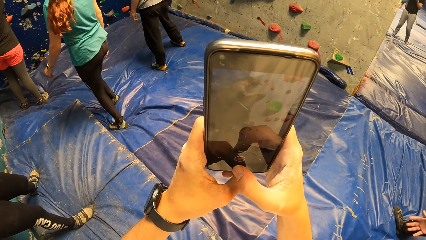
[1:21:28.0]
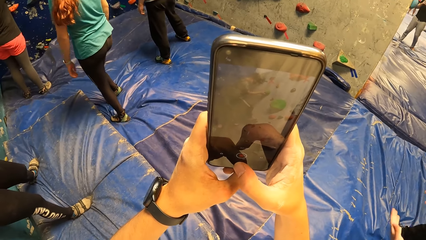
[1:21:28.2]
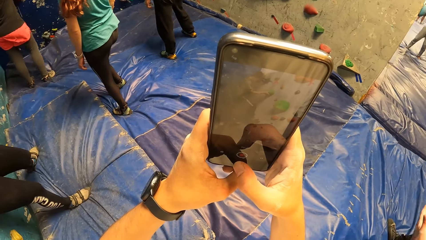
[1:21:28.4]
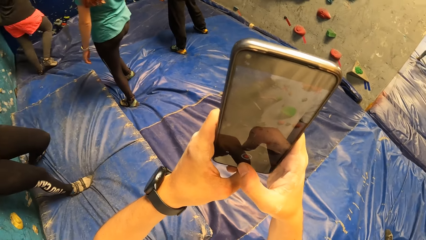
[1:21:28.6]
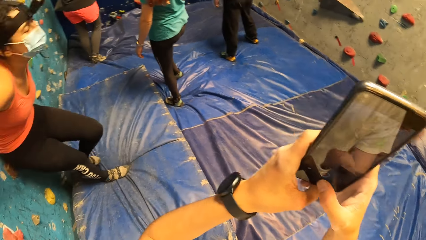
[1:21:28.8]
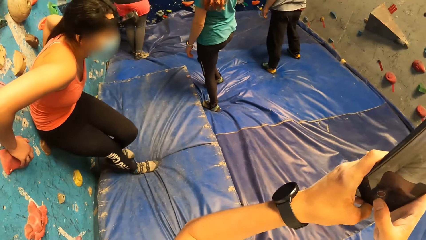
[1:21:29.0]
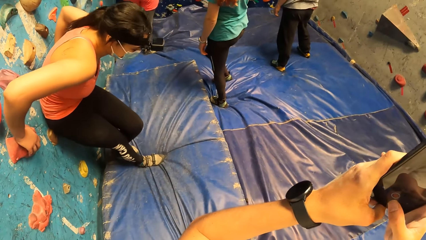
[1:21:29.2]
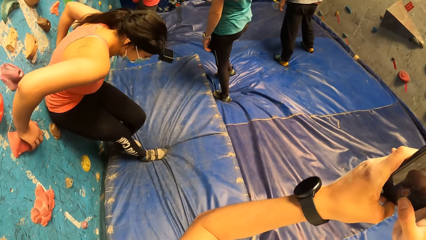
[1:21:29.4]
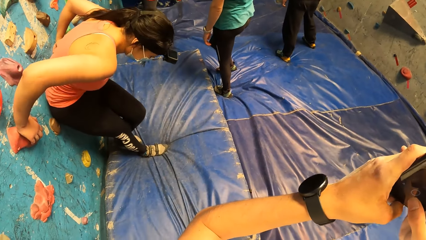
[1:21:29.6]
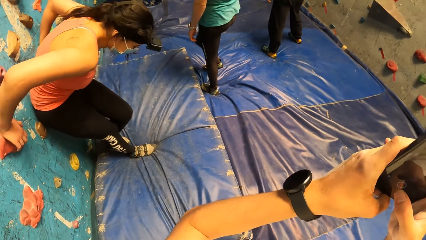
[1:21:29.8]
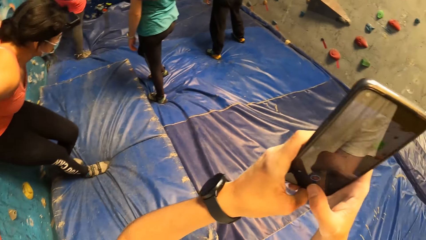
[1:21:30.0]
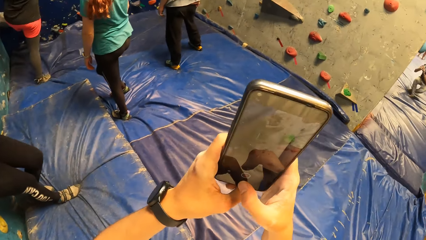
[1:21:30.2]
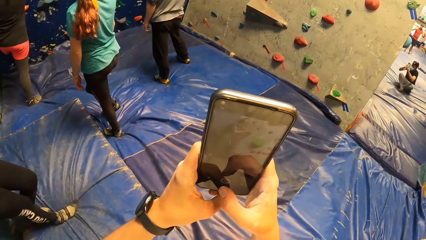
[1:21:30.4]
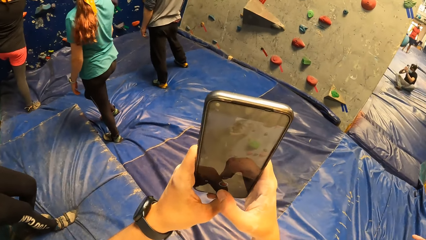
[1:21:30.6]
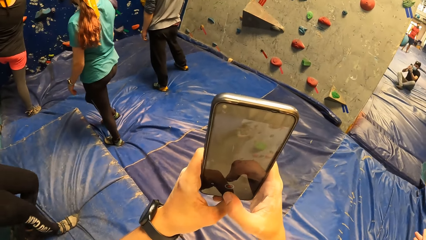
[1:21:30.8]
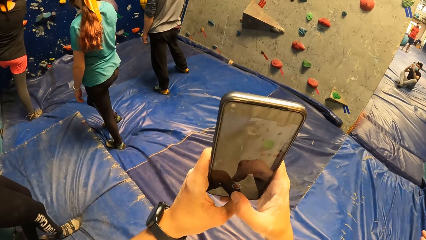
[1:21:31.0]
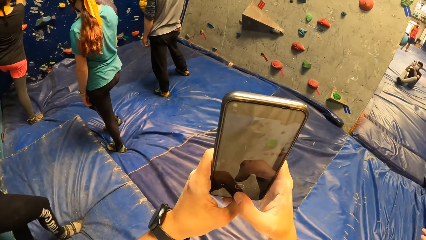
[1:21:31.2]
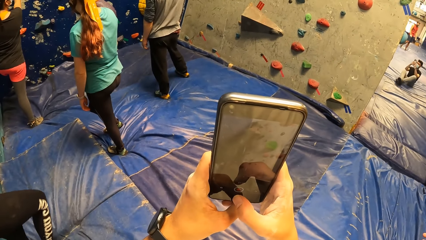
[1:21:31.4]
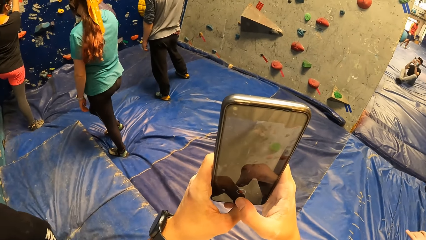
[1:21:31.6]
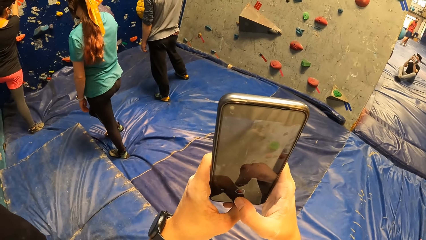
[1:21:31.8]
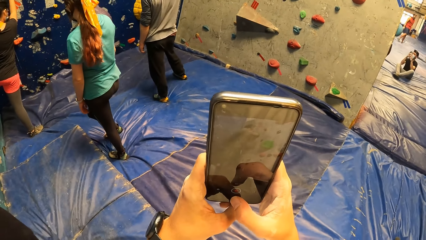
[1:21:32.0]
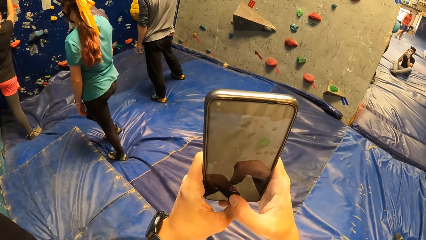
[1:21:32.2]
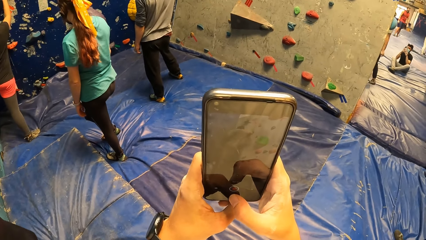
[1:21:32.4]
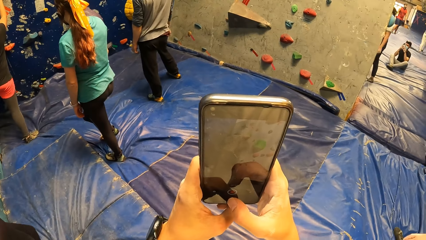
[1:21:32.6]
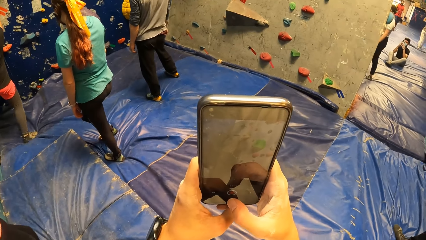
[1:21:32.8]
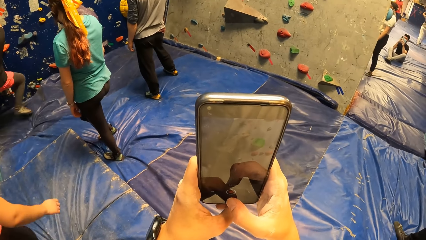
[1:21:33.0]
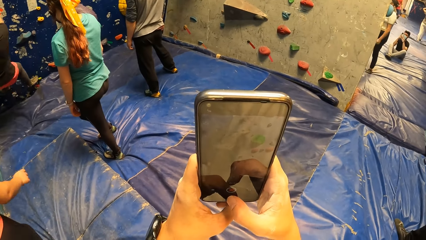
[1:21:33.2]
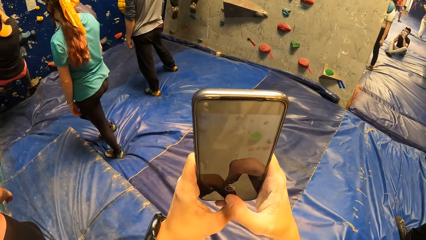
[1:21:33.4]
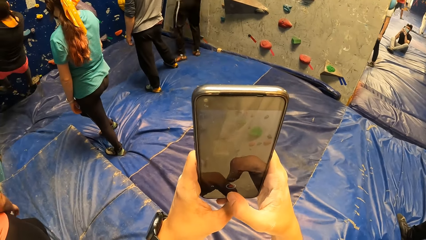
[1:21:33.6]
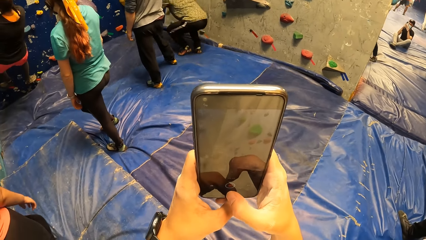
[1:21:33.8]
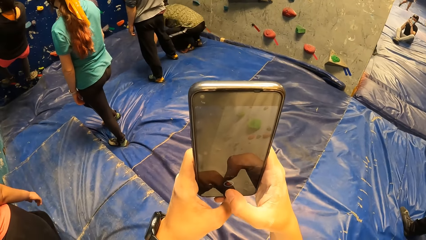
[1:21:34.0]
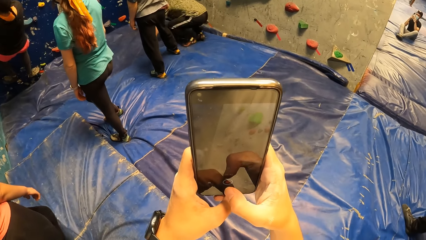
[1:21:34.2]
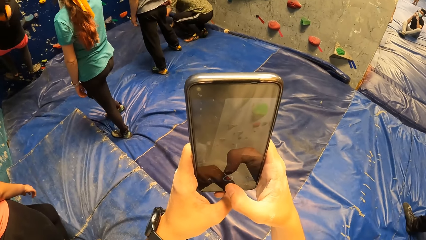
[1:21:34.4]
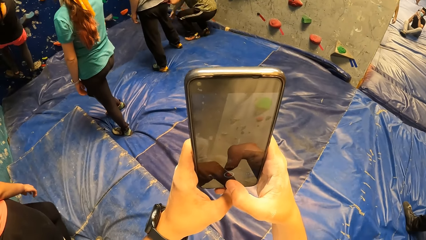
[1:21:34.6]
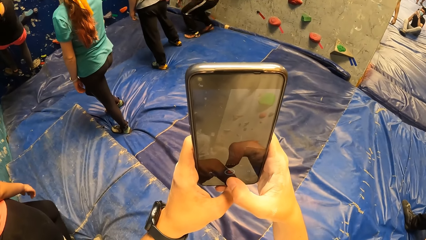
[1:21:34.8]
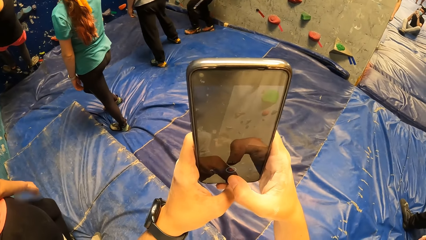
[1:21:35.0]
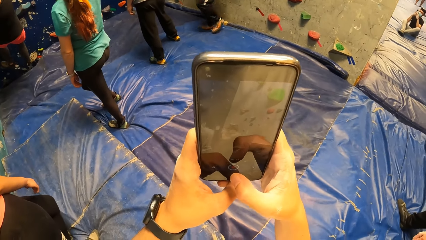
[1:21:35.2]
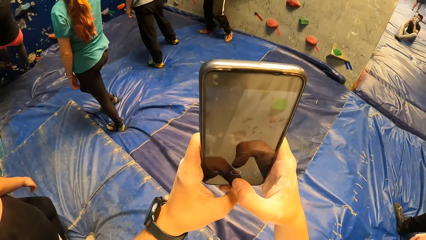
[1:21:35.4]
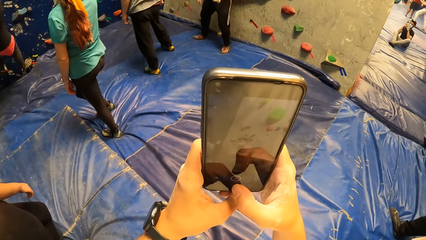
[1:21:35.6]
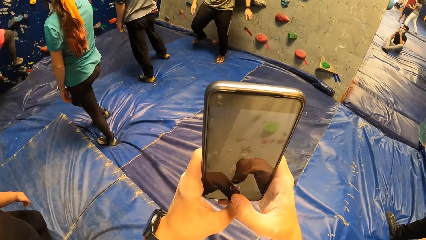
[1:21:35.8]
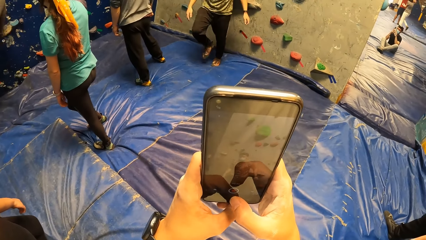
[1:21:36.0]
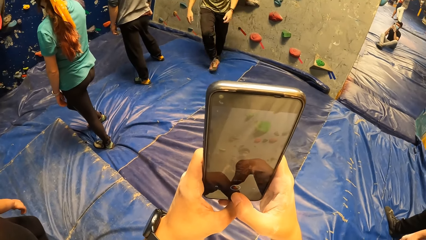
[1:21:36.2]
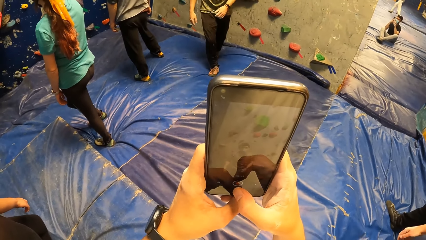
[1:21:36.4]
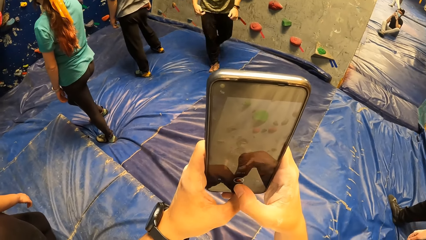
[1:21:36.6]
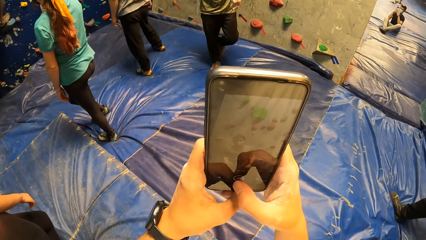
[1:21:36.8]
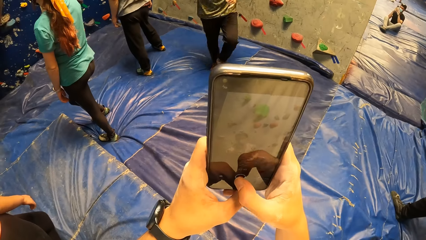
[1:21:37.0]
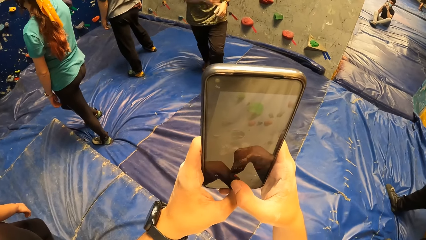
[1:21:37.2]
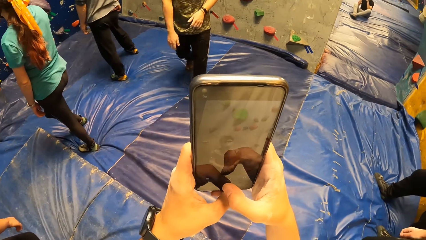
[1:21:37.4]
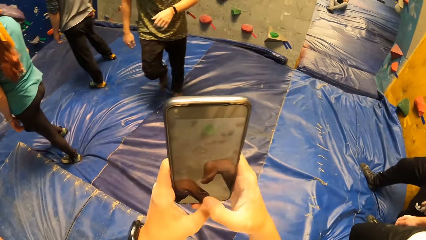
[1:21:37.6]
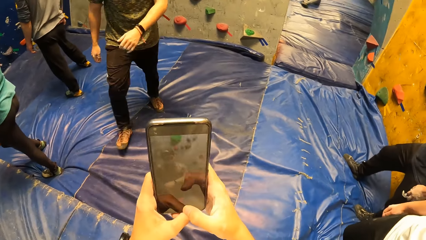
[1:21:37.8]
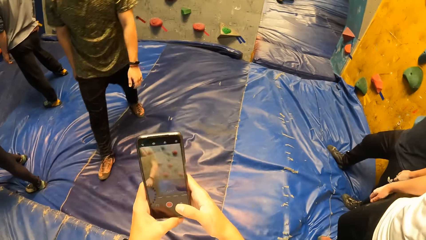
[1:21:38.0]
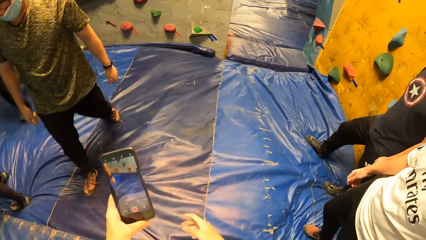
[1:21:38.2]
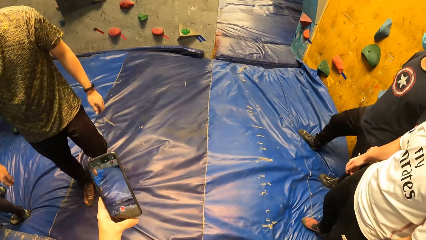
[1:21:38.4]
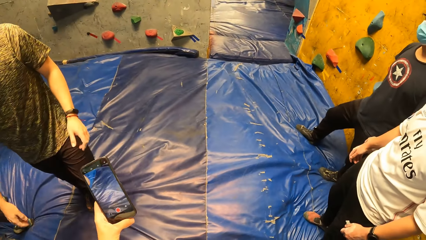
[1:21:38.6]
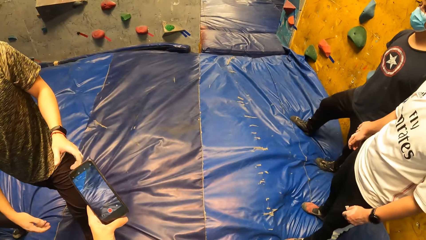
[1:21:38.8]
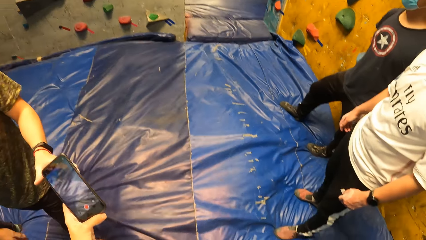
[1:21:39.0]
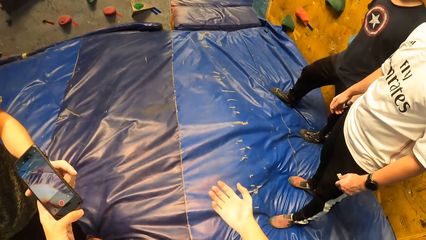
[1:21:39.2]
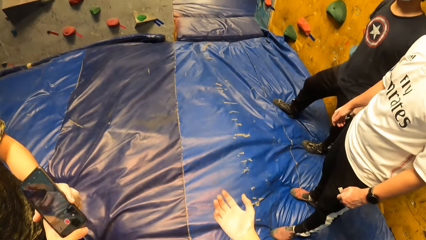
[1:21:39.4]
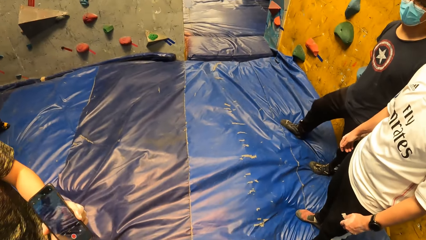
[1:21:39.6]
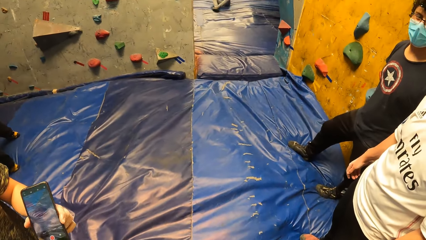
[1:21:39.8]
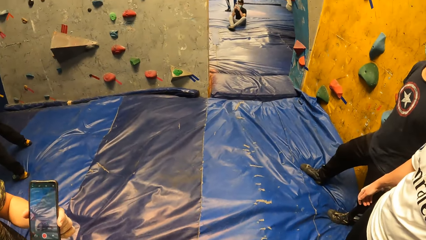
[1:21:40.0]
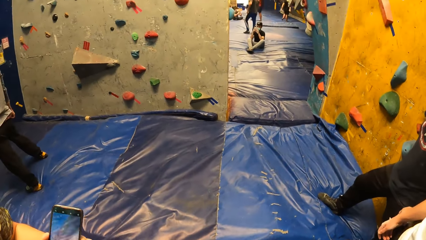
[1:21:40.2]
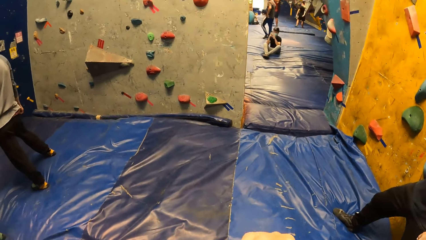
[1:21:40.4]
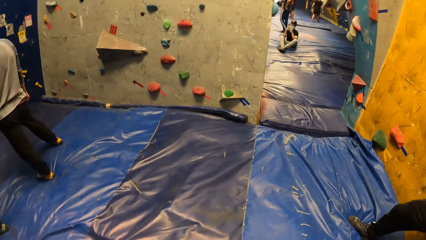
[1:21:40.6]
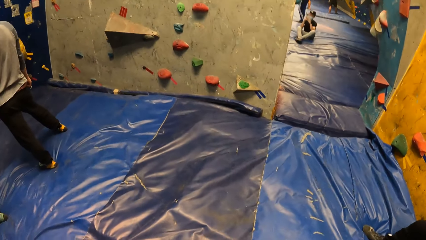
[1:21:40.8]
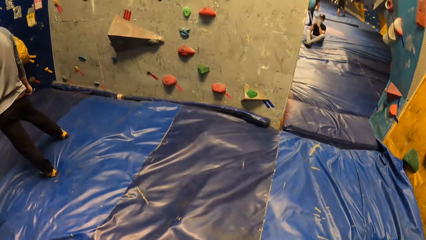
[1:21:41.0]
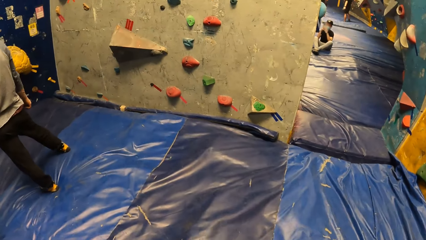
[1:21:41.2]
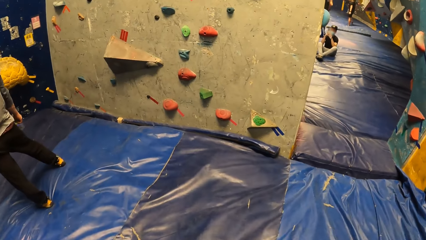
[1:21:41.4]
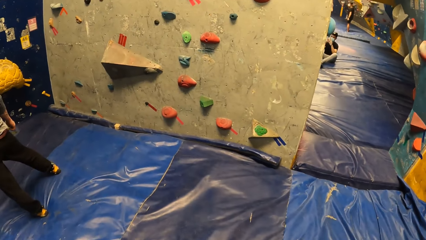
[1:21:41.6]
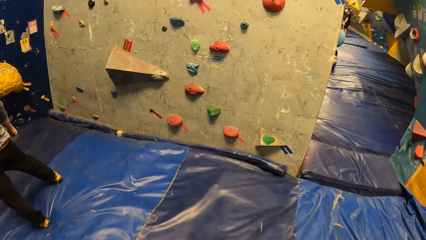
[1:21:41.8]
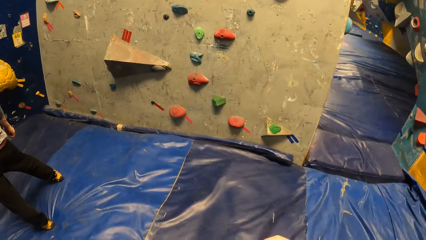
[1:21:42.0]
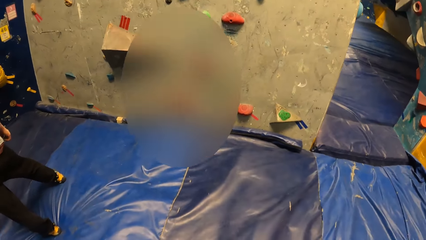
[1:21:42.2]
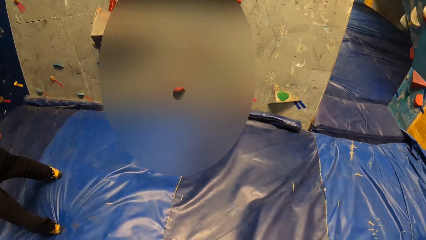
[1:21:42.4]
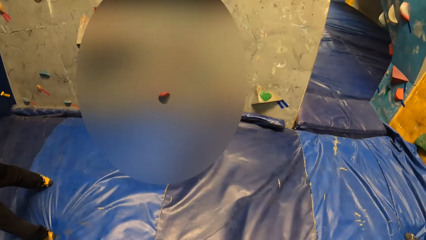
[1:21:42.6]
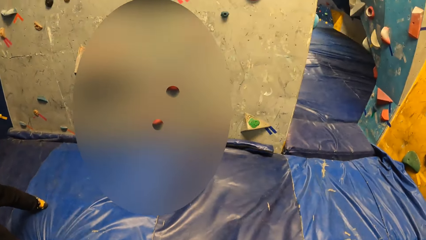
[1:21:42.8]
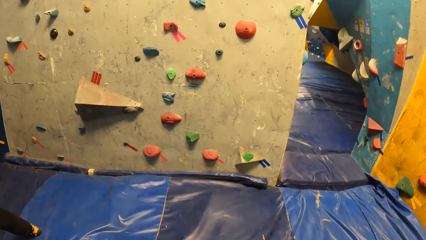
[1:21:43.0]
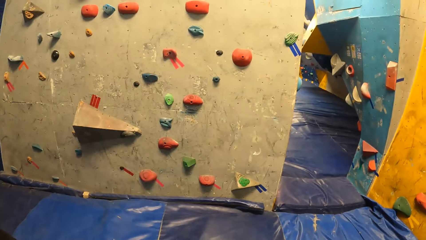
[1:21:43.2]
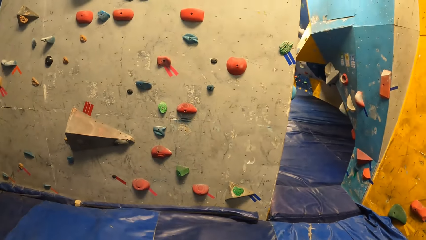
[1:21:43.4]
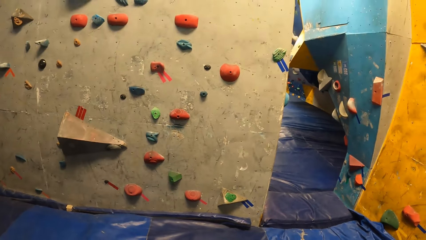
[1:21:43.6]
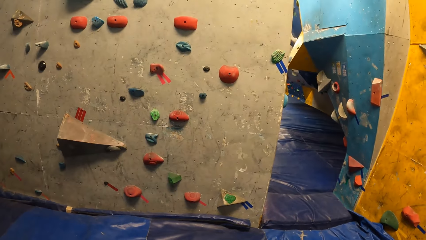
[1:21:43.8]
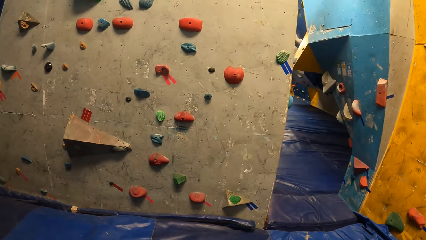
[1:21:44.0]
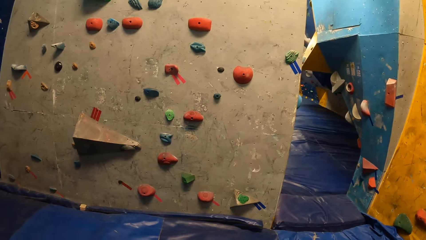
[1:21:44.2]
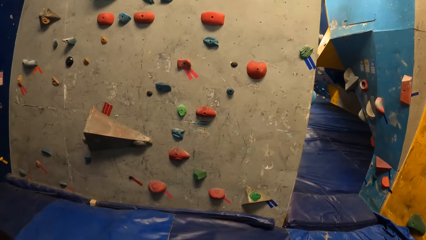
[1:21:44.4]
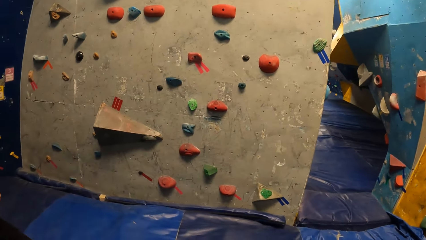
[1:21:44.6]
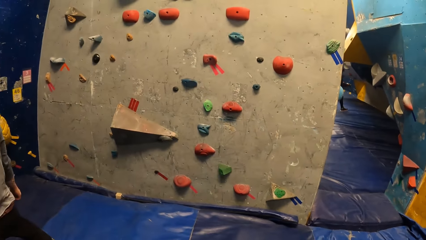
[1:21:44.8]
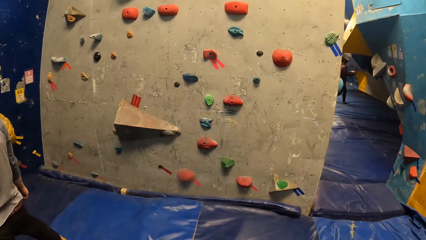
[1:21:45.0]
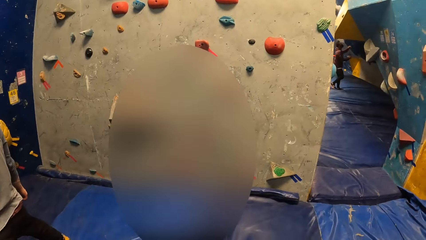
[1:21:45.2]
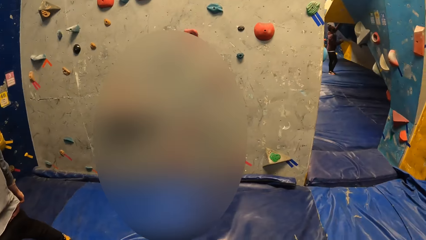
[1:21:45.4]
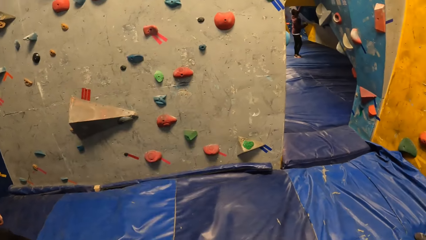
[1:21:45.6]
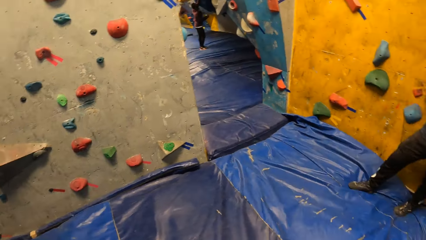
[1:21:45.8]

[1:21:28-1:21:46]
A person holds on a board. The camera wearer takes a video on the phone. A man jumps on a foam. The person climbs on the canvas. The man stands up. The man stands up again. The man walks towards the camera wearer. The camera wearer gives the phone to the man with his left hand. The man picks the phone from the camera wearer. The camera wearer walks towards the board. He stands beside the board.
